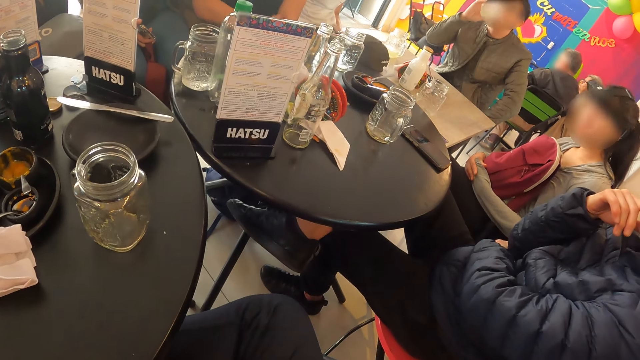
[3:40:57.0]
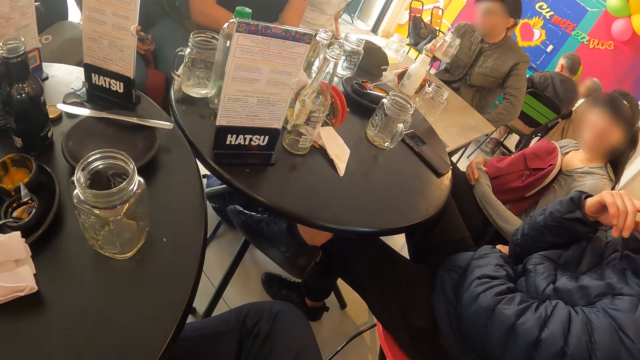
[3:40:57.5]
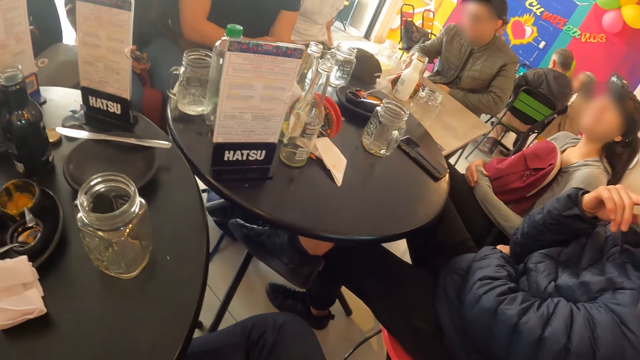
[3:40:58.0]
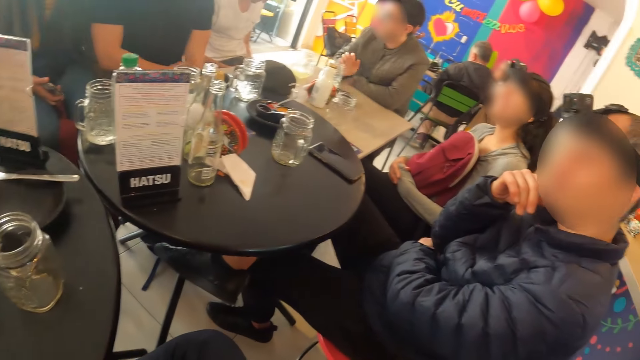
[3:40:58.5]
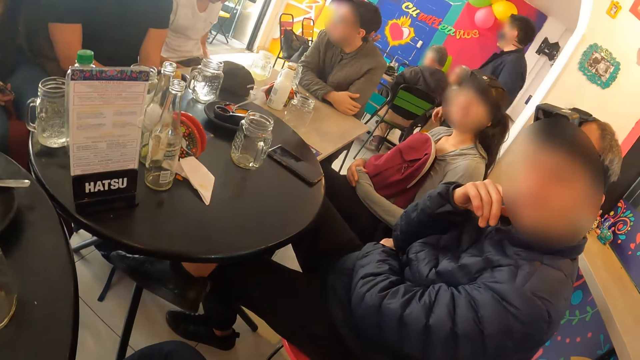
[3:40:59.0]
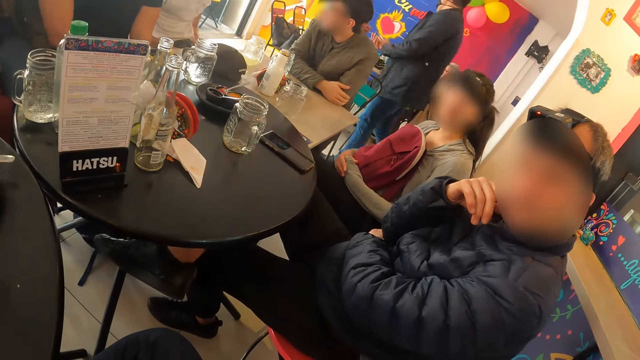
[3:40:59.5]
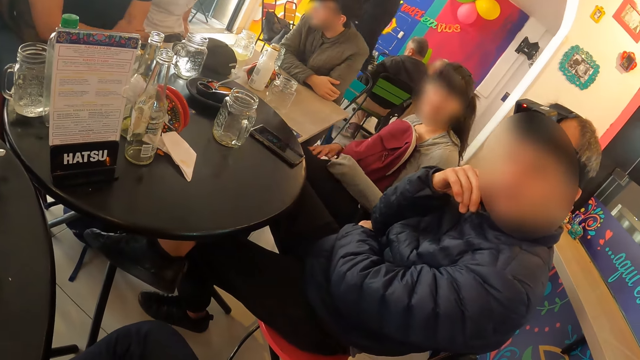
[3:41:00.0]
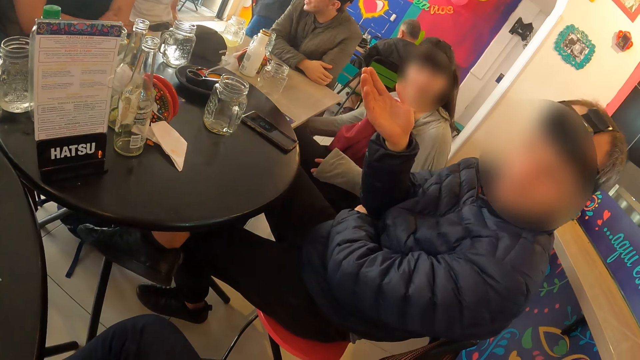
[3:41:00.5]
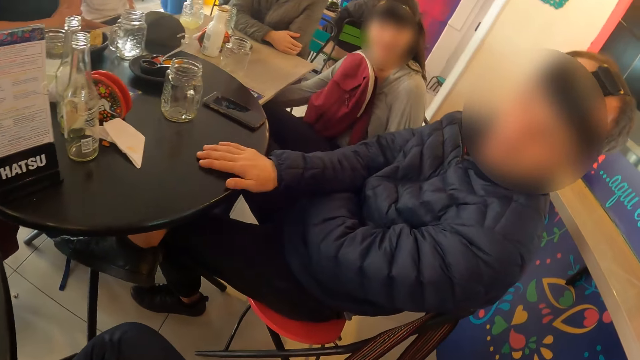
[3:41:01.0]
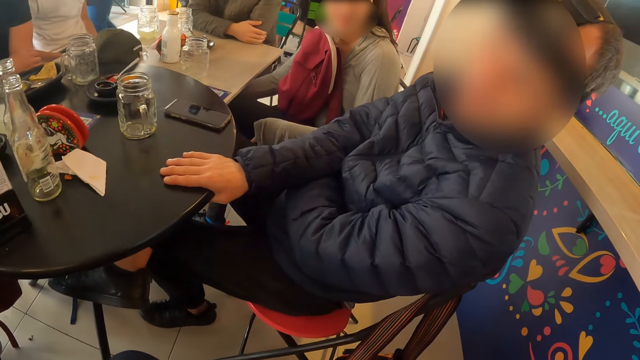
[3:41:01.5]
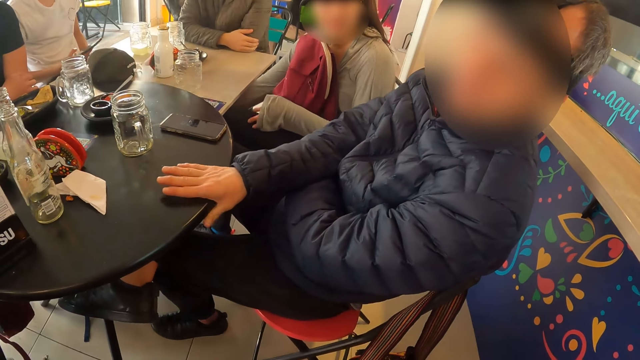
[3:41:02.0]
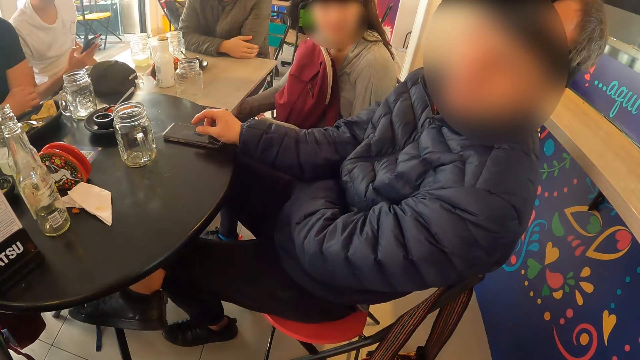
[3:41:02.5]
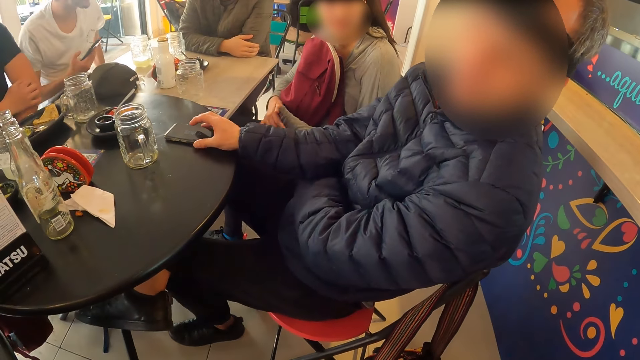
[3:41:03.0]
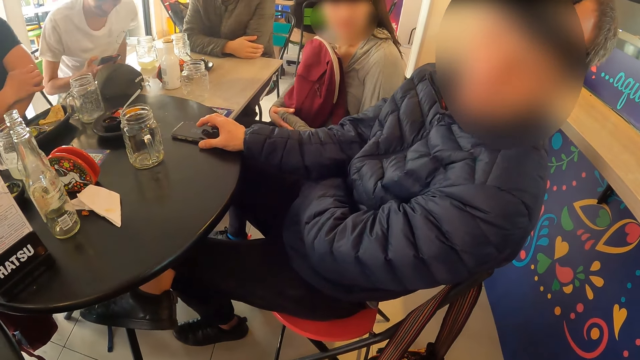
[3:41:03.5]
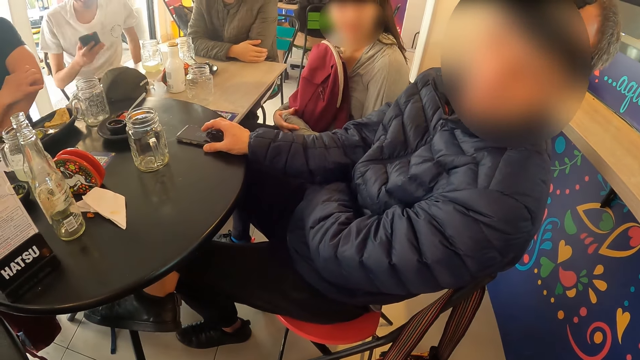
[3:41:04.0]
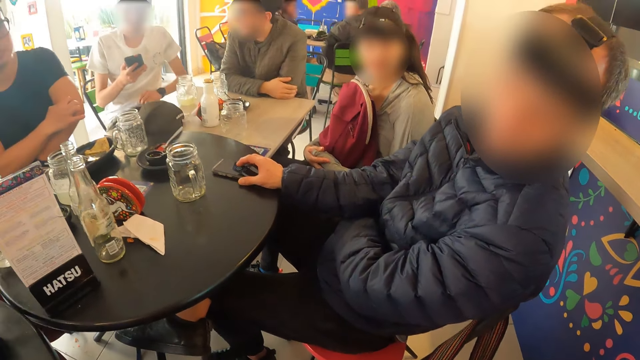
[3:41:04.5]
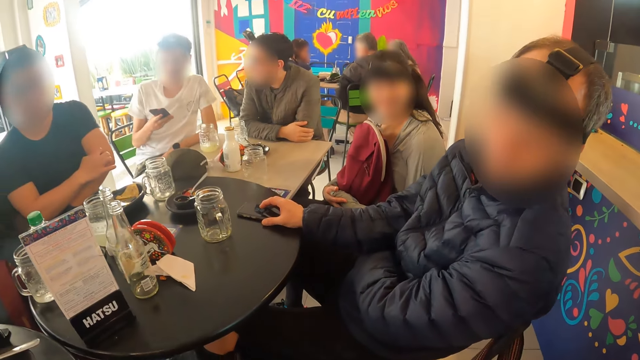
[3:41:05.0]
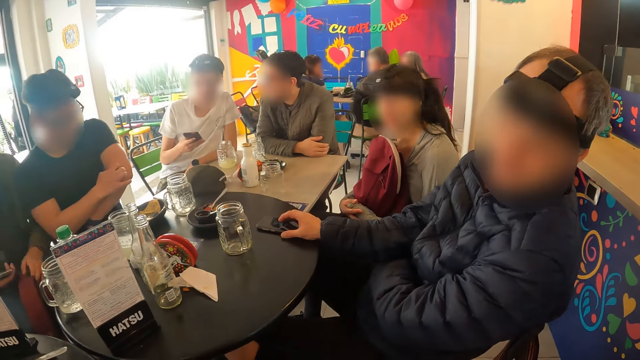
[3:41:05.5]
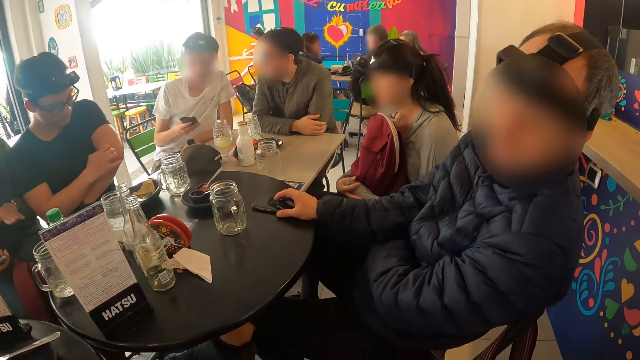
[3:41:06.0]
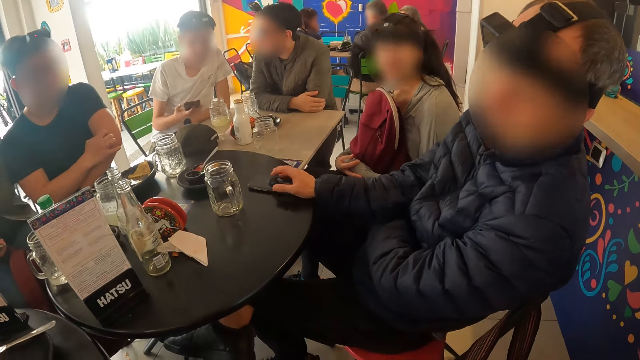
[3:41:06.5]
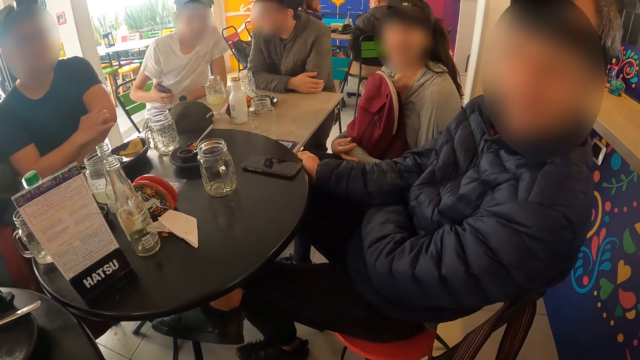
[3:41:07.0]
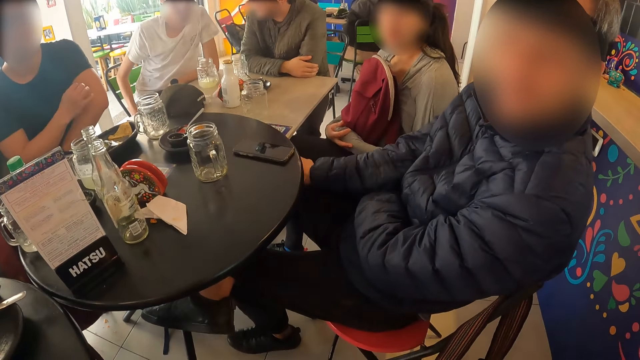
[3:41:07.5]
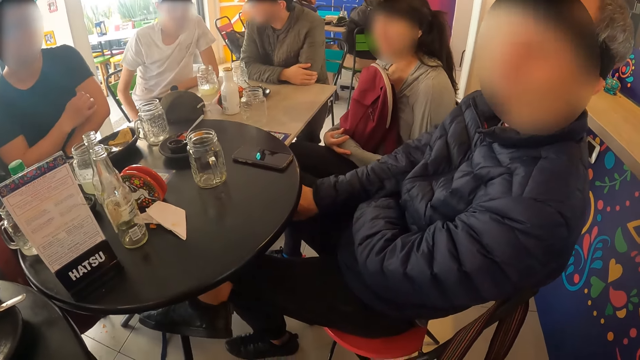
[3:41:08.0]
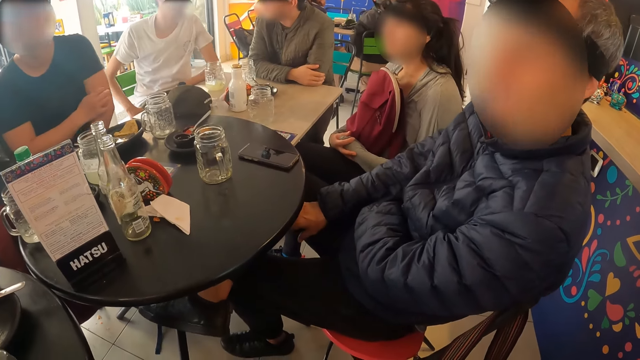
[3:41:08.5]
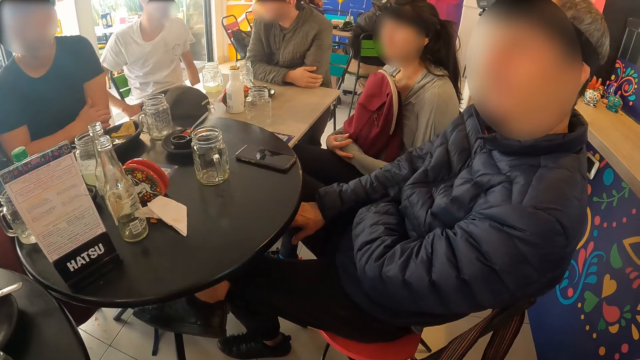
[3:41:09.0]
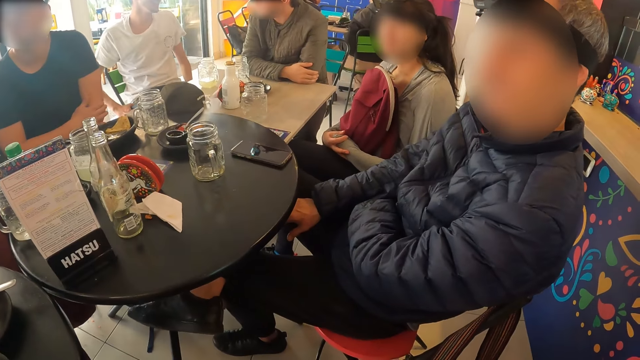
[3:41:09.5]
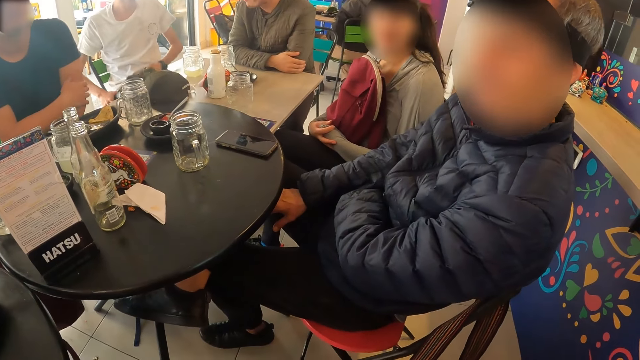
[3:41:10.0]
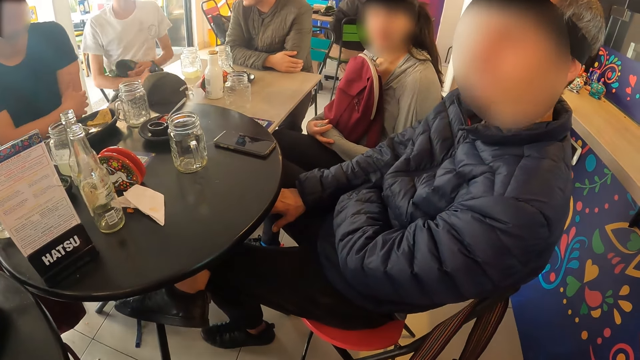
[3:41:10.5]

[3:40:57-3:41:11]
A man drops the glass cup on the table with his right hand. The man rests his hands on the table. The camera wearer interacts with a woman. They interact with another man. The second man moves his right hand. The woman rubs her left leg with her left hand. The second man places his right hand on the table, and moves a phone on the table with his right hand. A third man adjusts himself on a chair. The woman holds her left hand with her right hand. The third man rests his left arm on the table. Another woman gesticulates with her left hand. The second man taps the phone with his right hand, and moves his right hand under the table. The third man touches his cloth with his right hand. The second man nods his head. The first man interacts with the third man. The third man moves the cloth to his right arm with his left hand.

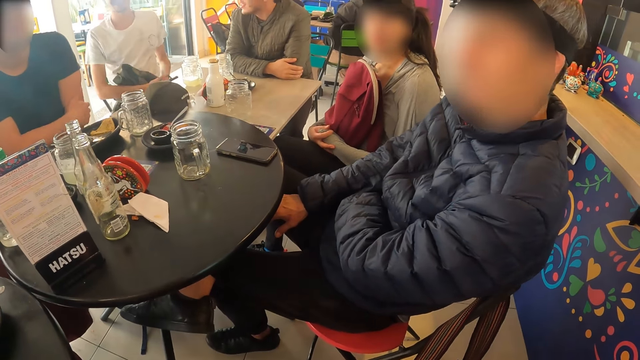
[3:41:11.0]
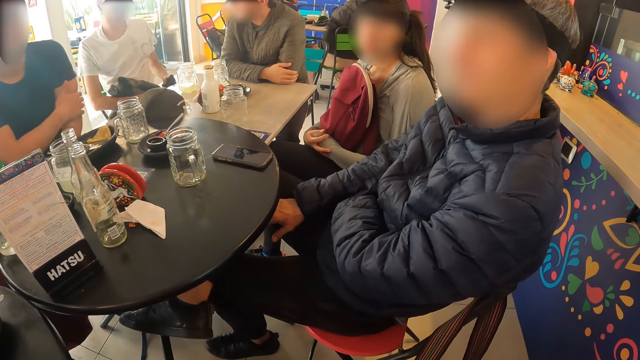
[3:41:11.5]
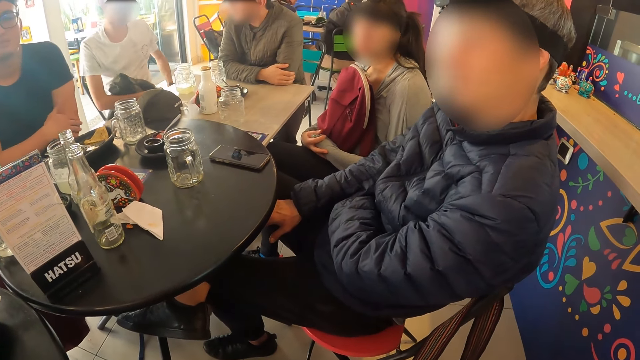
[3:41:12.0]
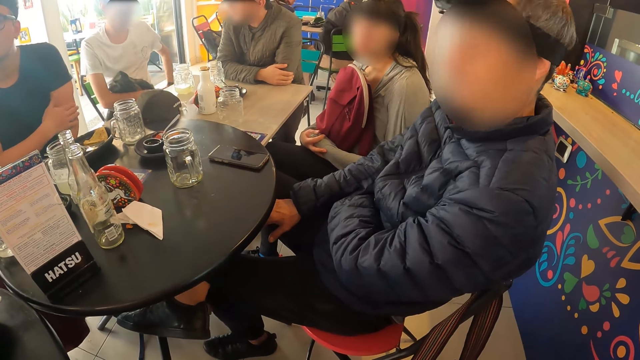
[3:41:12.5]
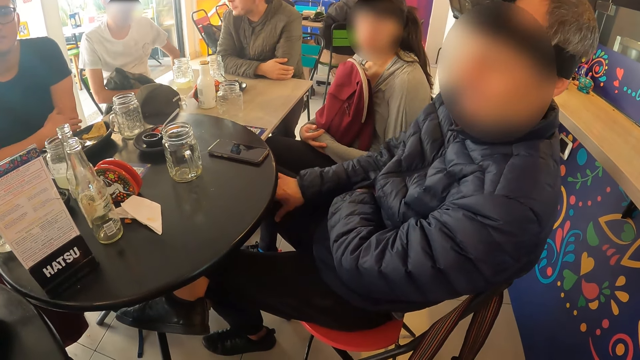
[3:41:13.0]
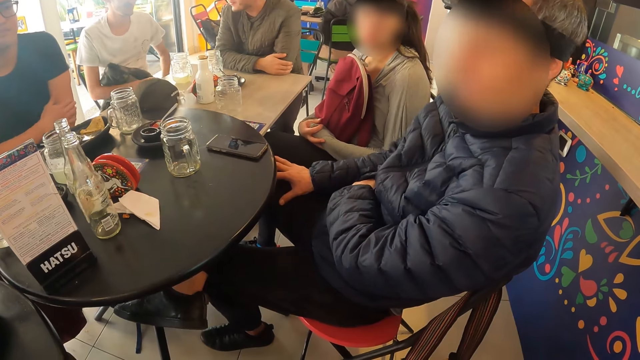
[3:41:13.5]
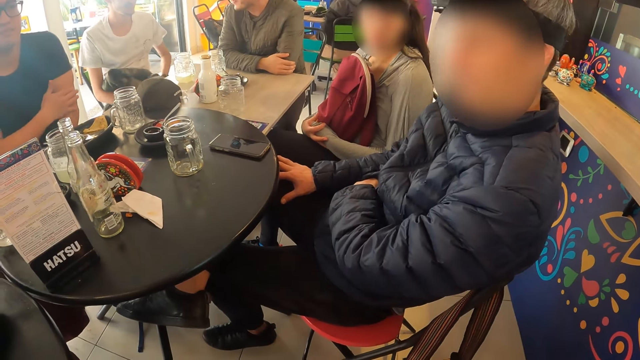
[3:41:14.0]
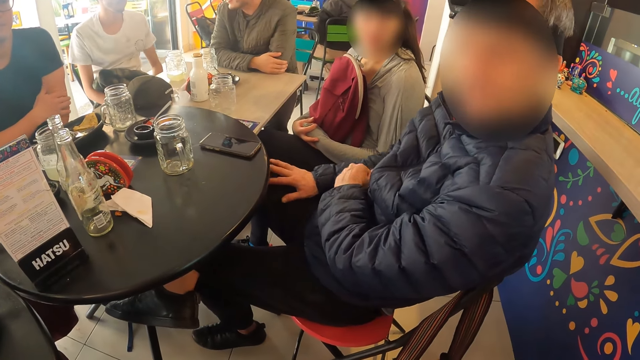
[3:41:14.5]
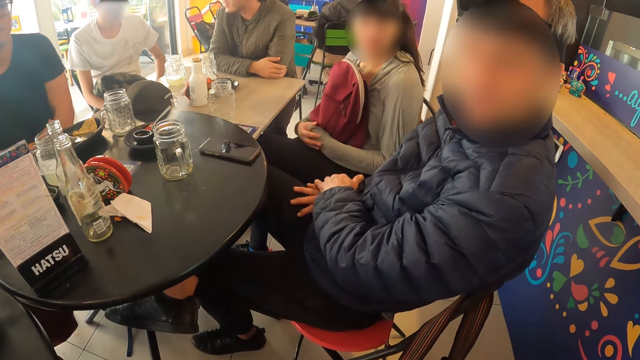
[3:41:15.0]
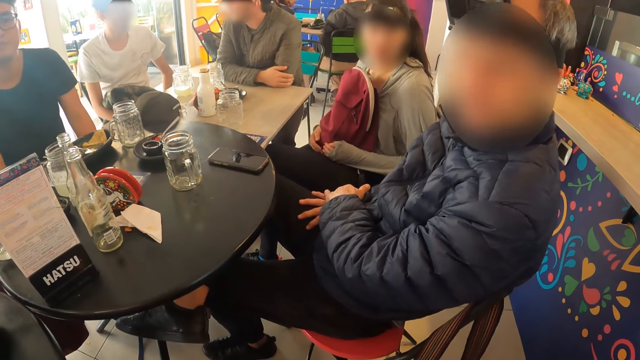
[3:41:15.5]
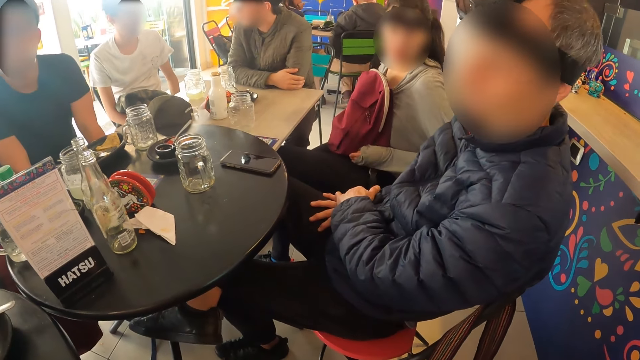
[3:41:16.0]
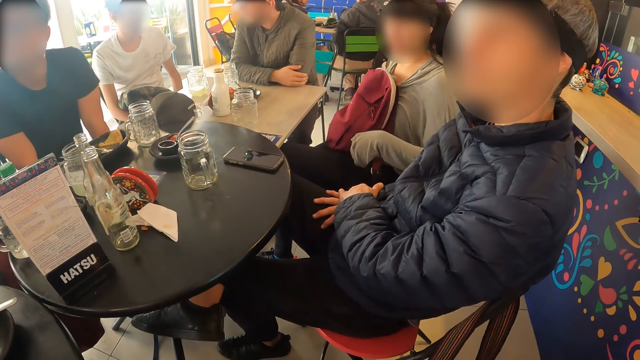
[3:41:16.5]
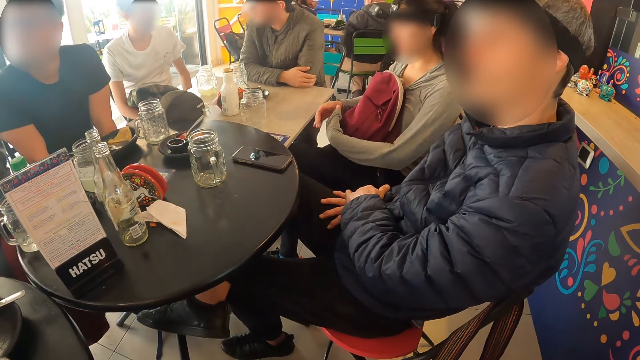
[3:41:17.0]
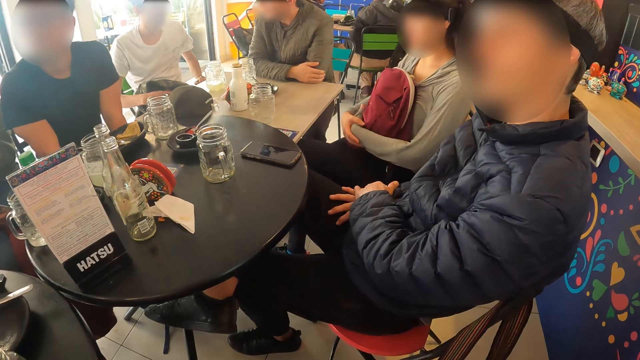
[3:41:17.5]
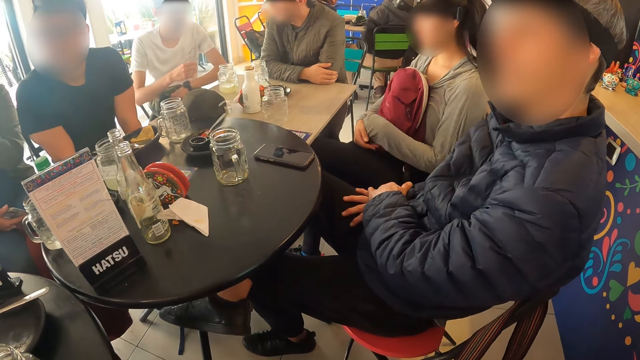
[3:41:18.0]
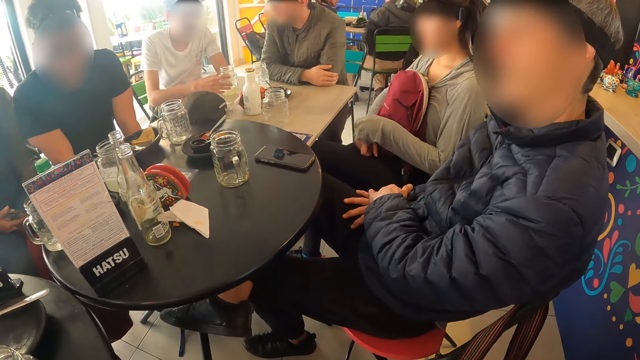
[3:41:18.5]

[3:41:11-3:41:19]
The third man moves the phone to his left hand, and puts the phone in his pocket with his left hand. The second man places his right hand on his right leg, and holds his right hand with his left hand. The woman adjusts a bag on her legs with both hands, and holds her left hand with her right hand. The third man rests his left arm on the table.
